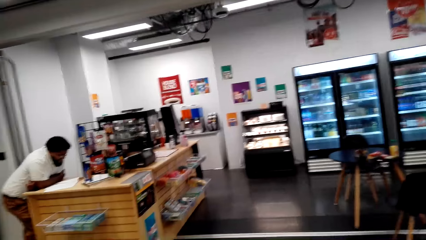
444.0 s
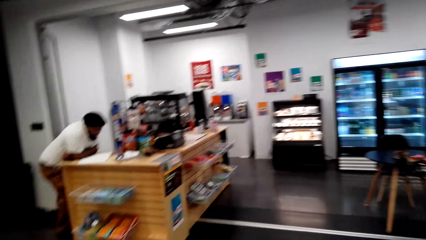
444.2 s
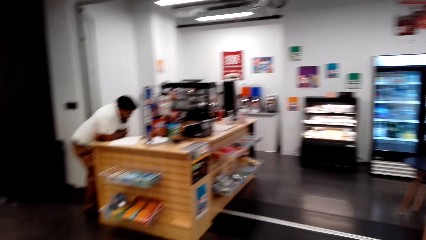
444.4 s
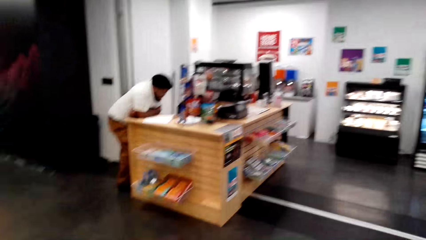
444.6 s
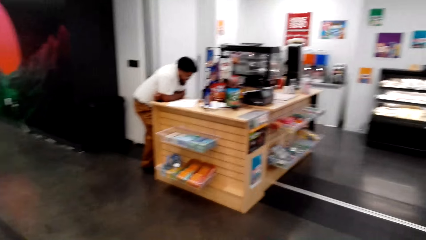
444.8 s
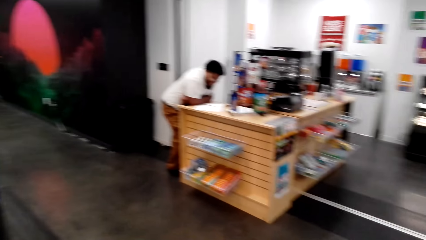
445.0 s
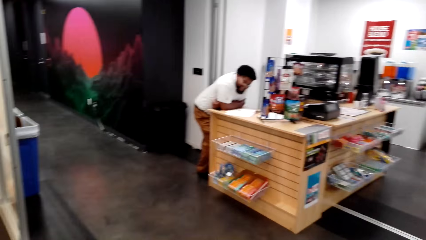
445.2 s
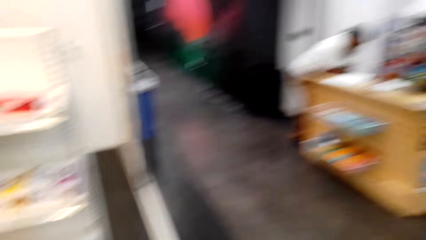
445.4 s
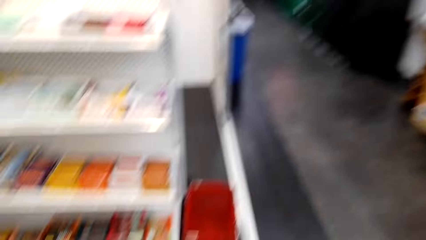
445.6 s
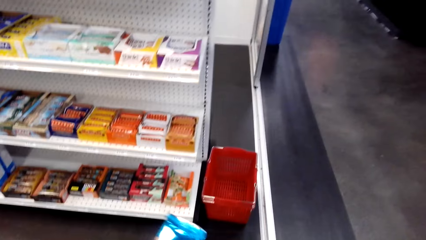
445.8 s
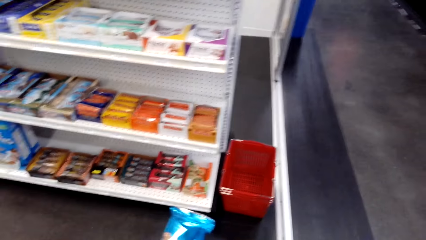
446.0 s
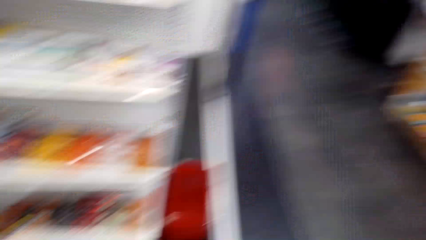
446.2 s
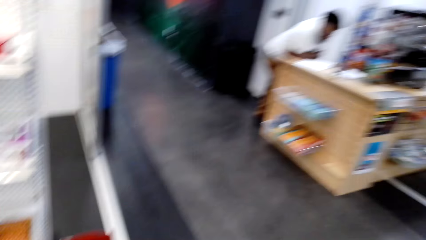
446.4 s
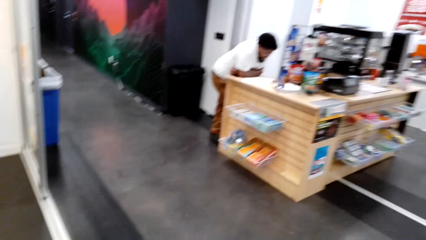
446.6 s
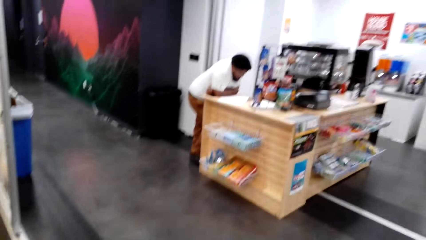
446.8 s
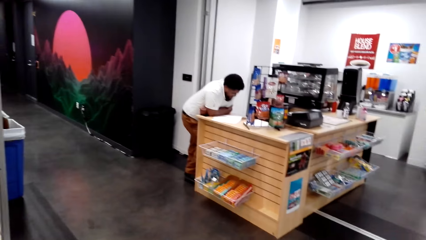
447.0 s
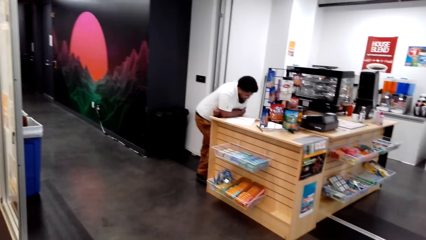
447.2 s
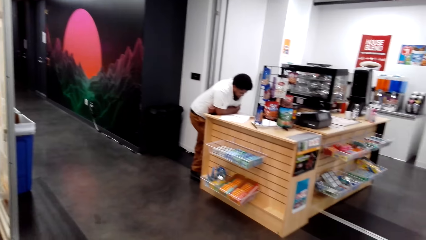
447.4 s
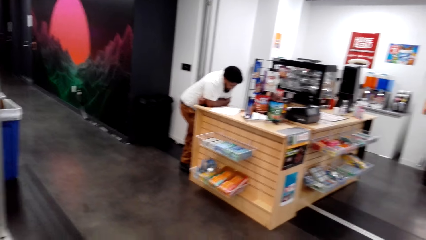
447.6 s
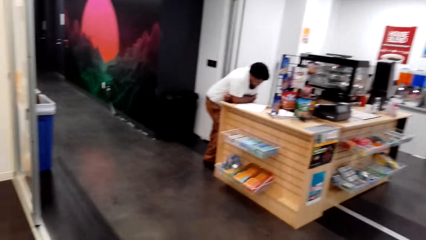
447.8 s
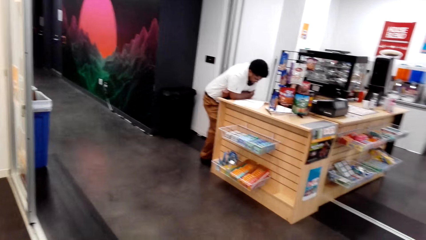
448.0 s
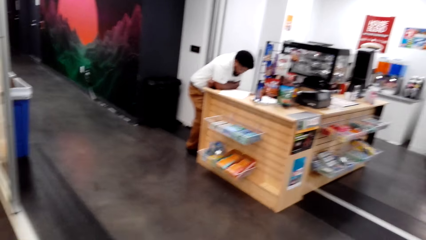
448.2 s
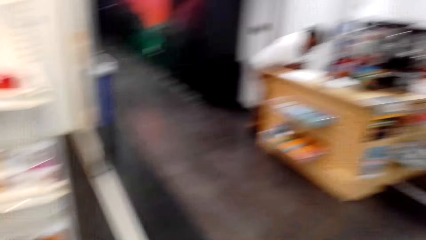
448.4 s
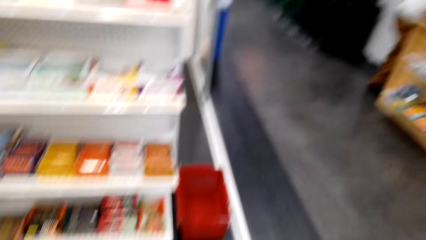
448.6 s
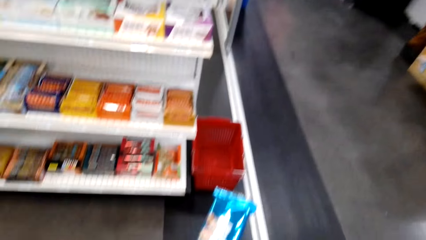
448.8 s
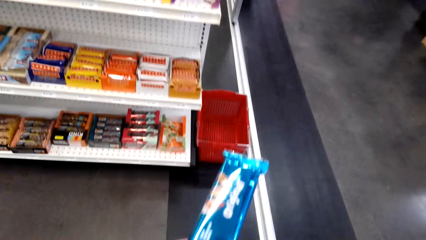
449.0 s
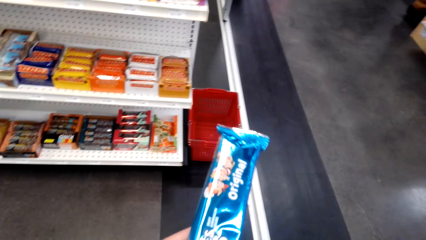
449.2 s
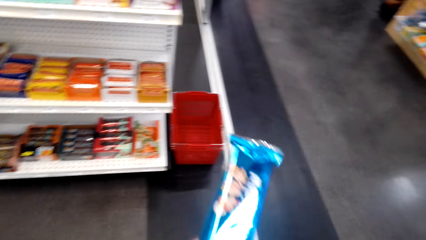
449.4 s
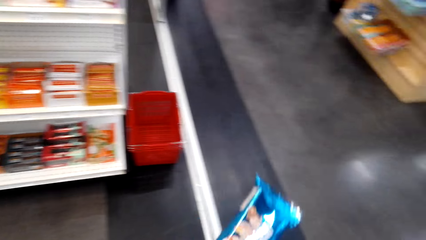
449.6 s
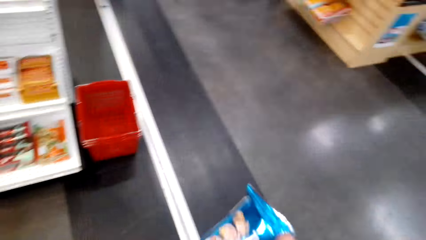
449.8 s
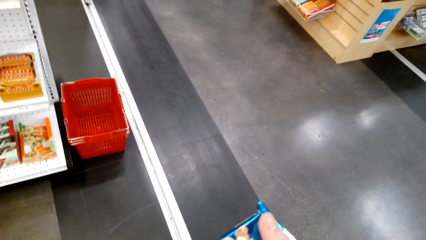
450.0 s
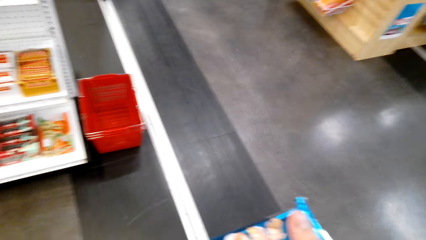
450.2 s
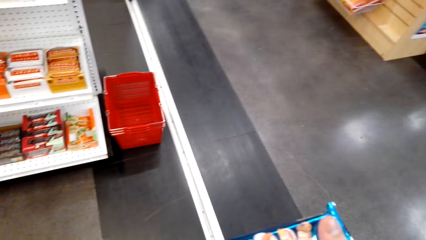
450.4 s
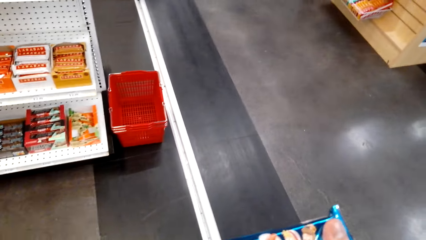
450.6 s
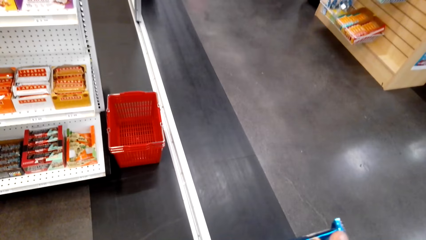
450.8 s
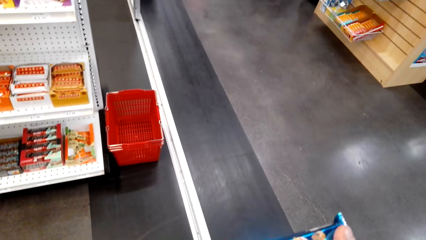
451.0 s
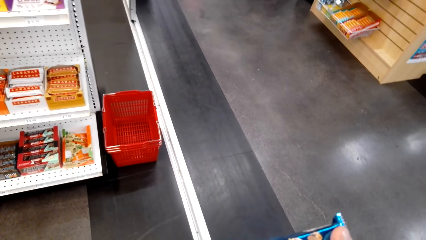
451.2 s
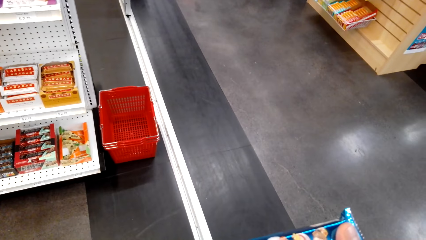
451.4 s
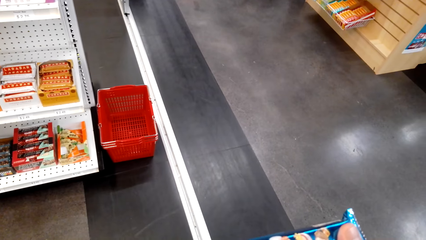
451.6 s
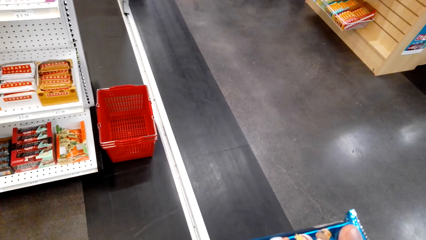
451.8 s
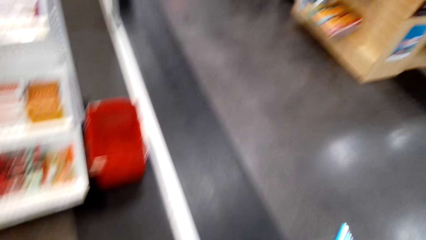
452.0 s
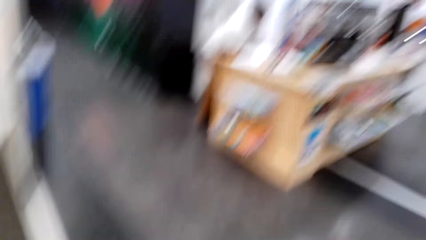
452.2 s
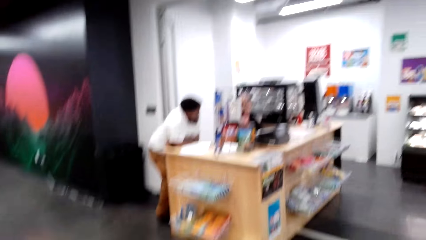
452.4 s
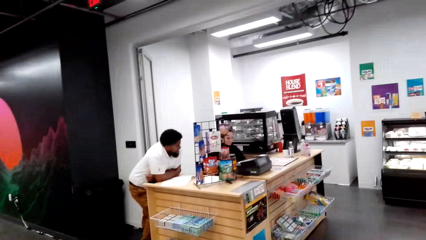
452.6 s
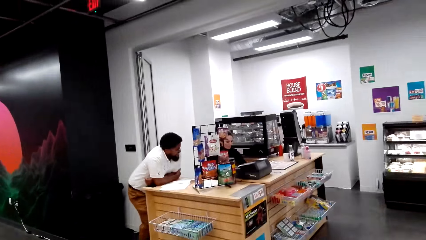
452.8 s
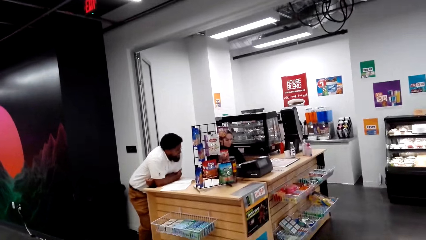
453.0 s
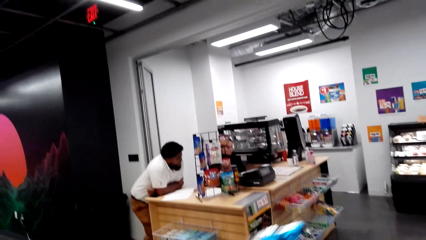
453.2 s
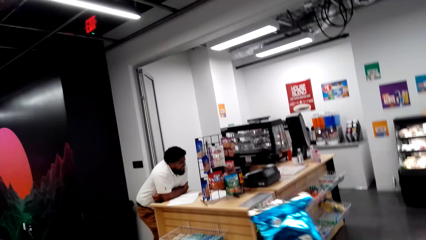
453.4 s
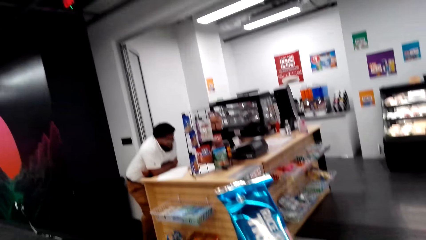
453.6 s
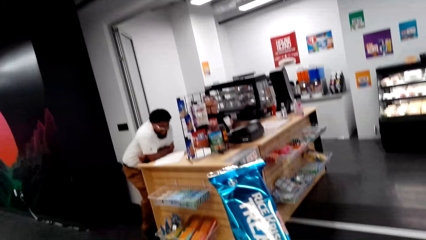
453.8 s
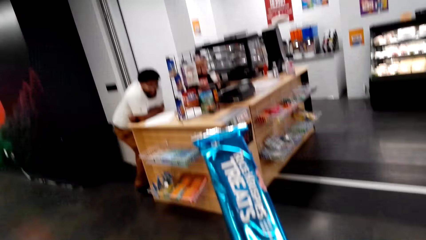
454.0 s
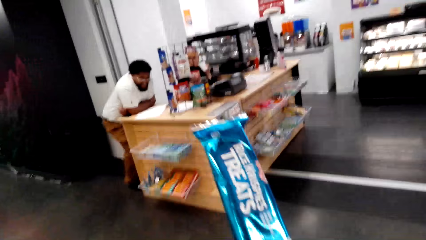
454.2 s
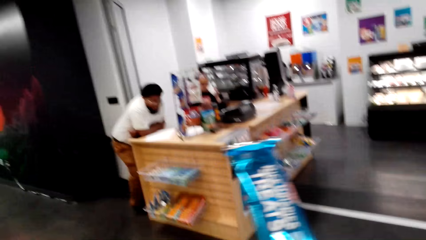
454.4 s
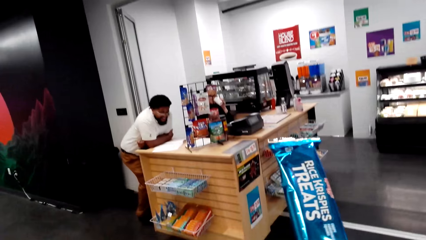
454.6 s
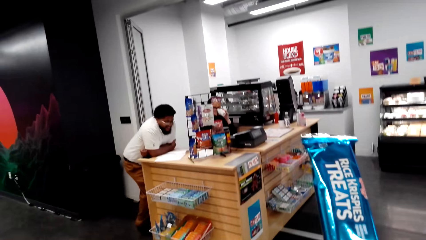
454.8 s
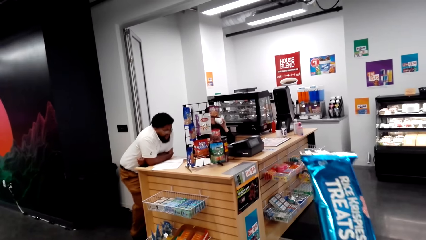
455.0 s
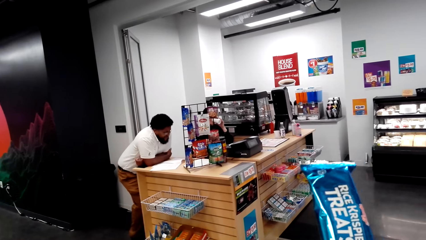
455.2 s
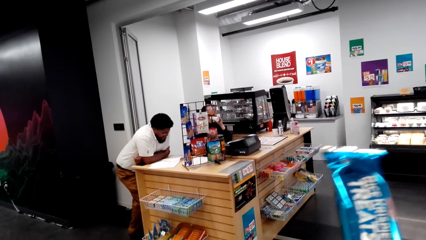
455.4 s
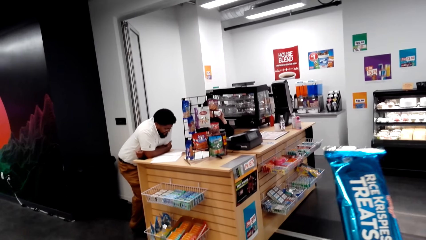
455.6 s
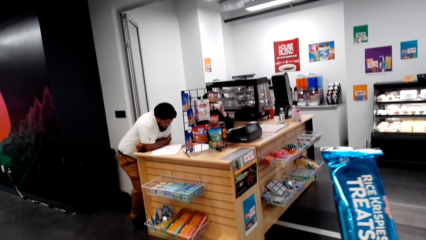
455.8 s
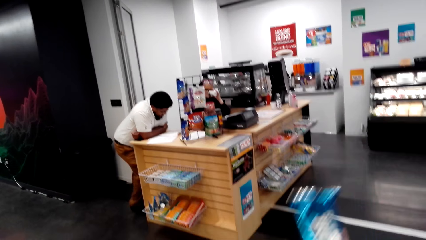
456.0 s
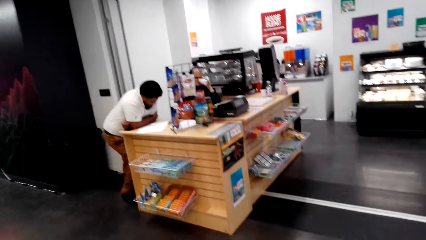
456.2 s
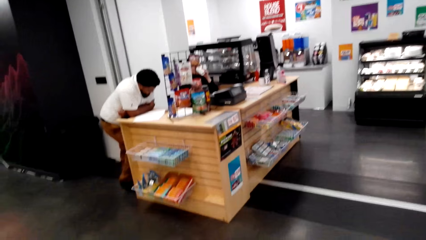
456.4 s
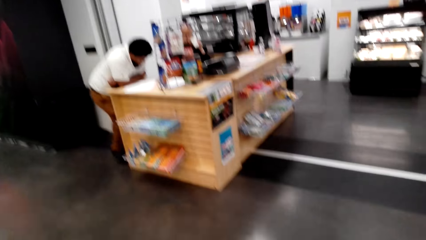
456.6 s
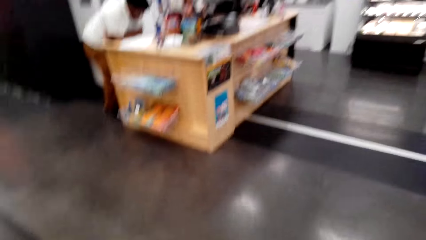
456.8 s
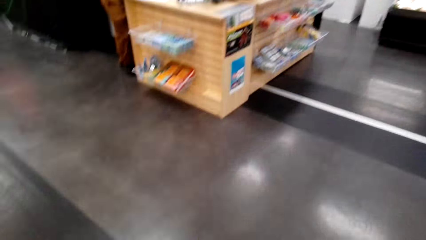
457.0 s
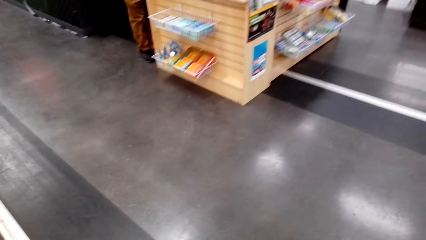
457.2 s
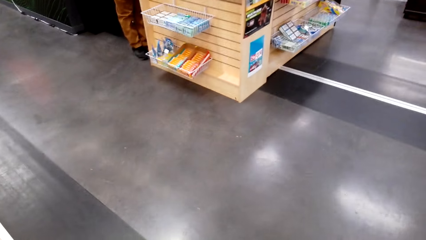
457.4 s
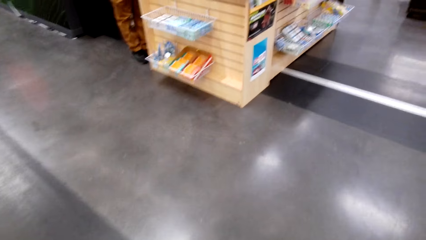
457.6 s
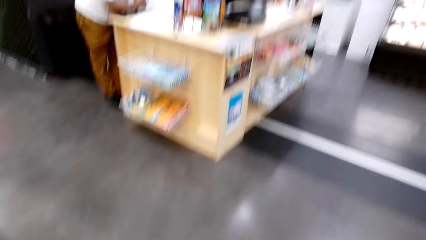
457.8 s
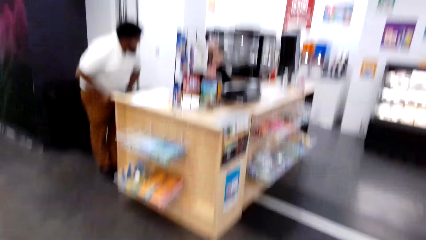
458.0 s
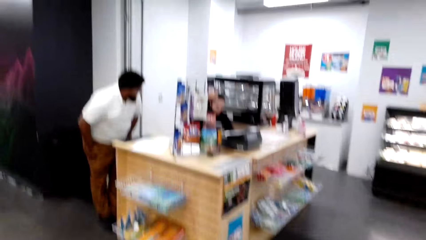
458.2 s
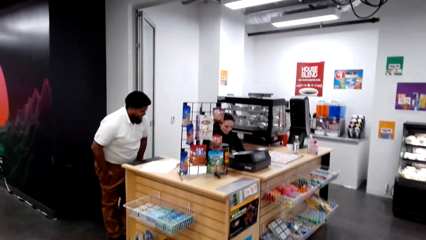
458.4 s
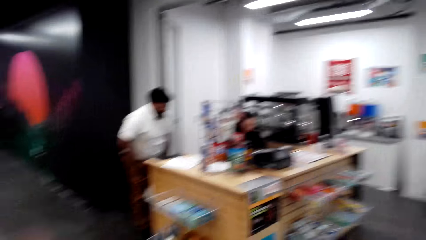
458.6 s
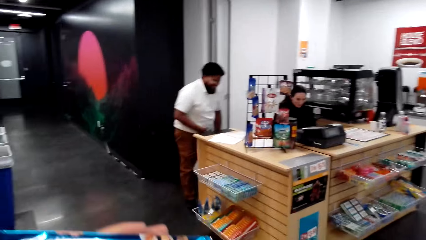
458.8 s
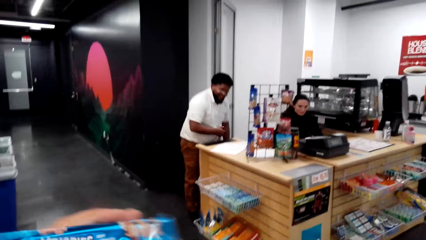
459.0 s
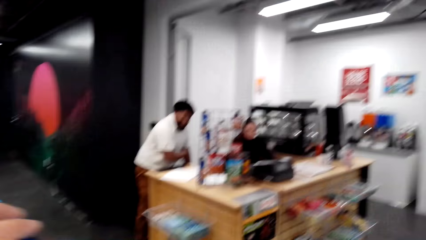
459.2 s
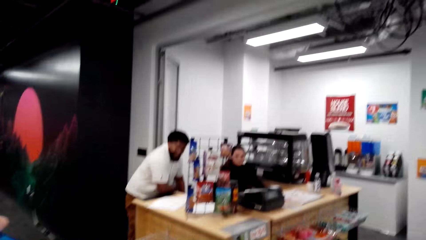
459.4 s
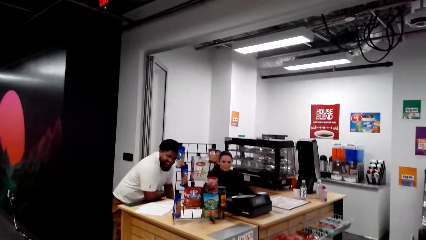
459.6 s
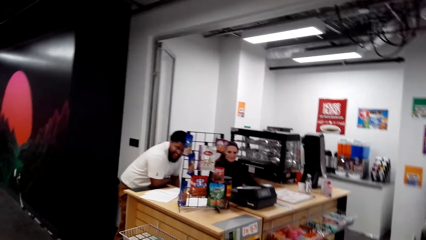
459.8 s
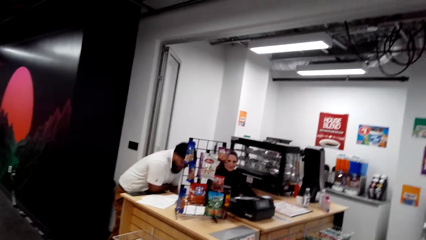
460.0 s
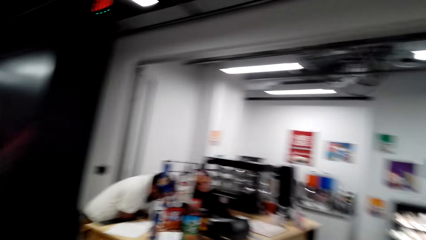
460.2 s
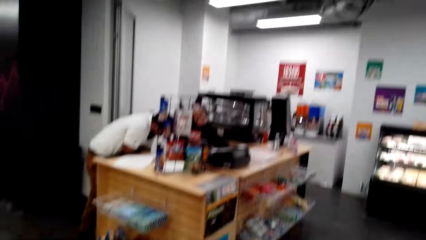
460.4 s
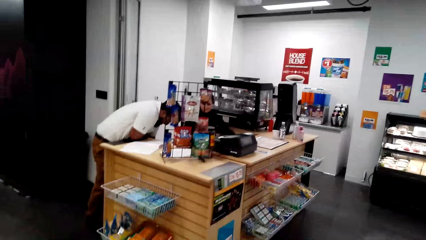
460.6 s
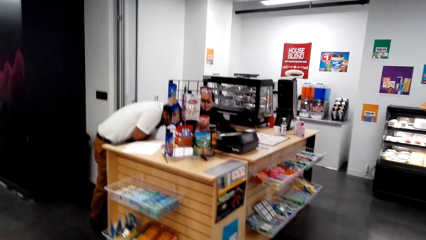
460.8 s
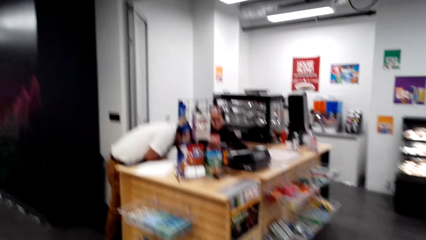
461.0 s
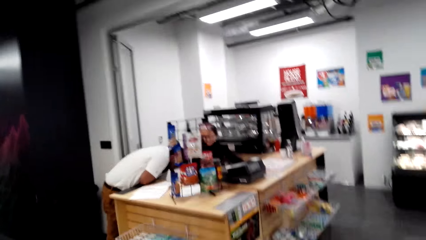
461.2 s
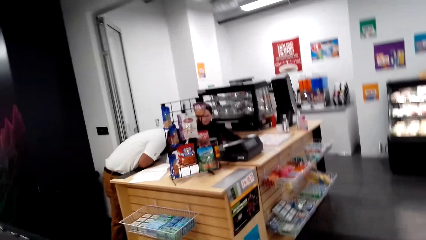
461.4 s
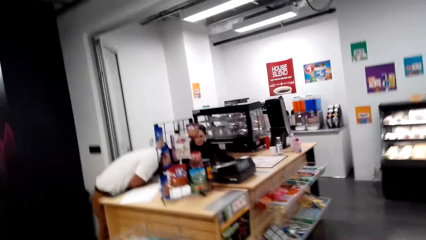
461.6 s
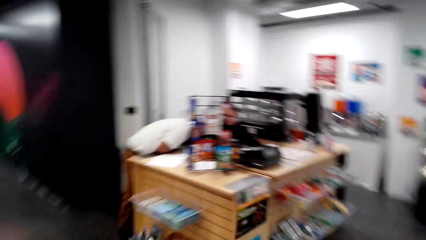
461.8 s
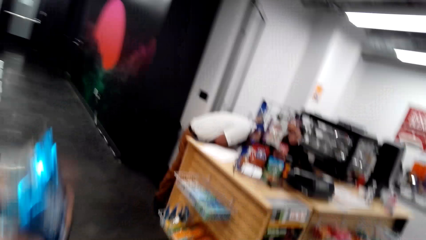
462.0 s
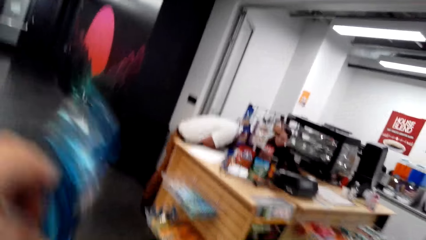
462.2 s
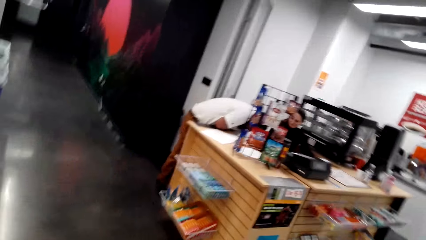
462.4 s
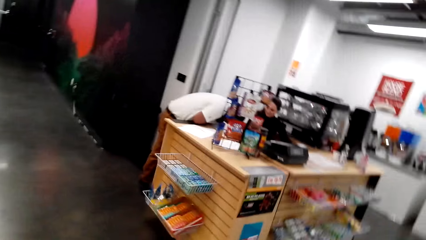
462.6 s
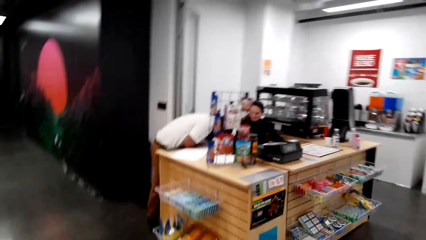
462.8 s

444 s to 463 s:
The camera wearer looks at the shelves. They hold a pack of snacks. They hold biscuits.
